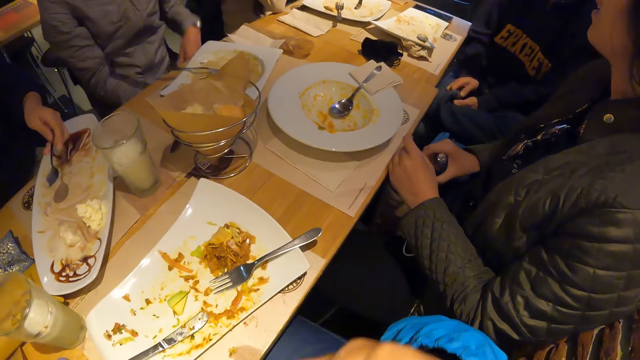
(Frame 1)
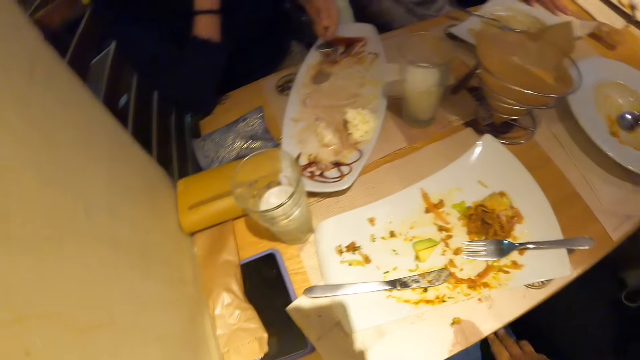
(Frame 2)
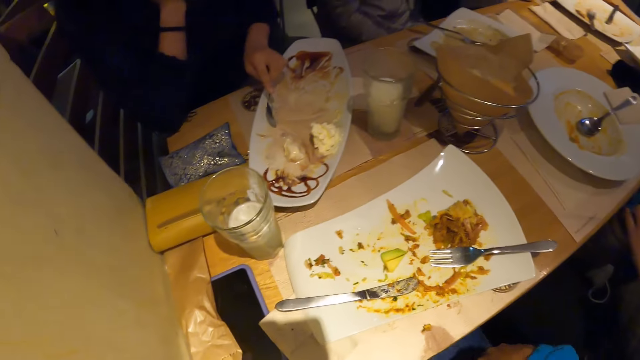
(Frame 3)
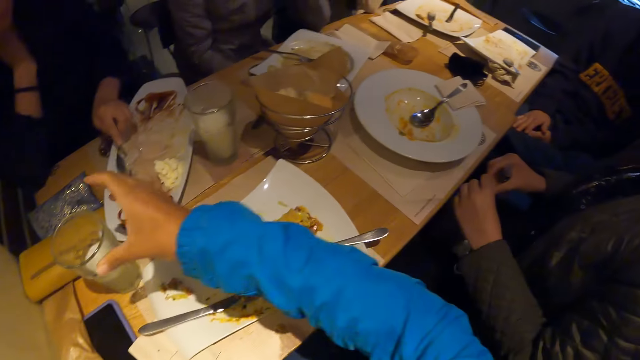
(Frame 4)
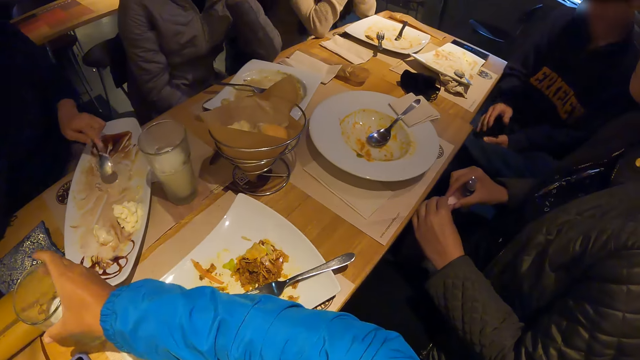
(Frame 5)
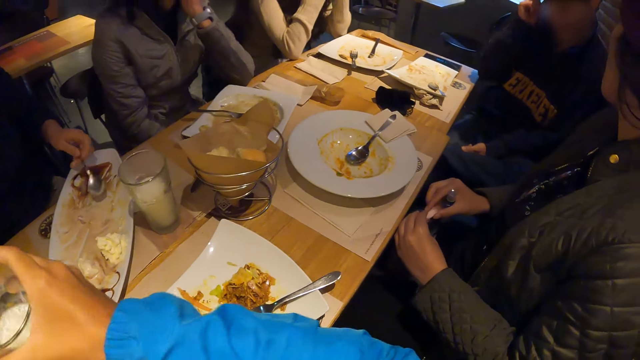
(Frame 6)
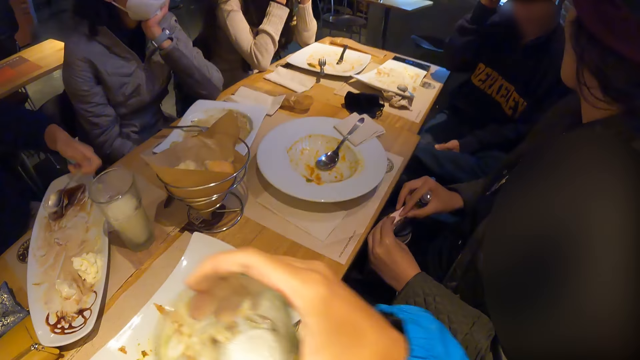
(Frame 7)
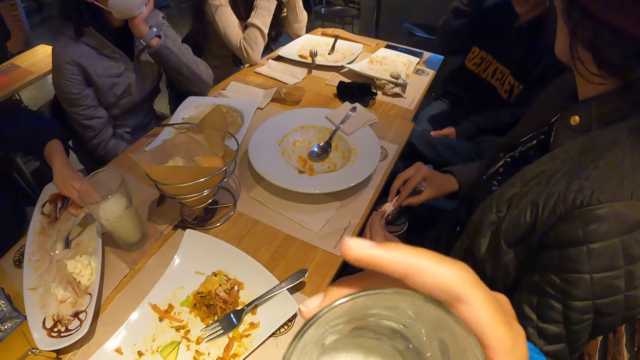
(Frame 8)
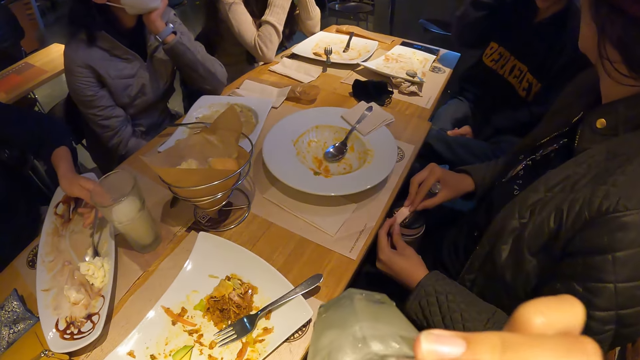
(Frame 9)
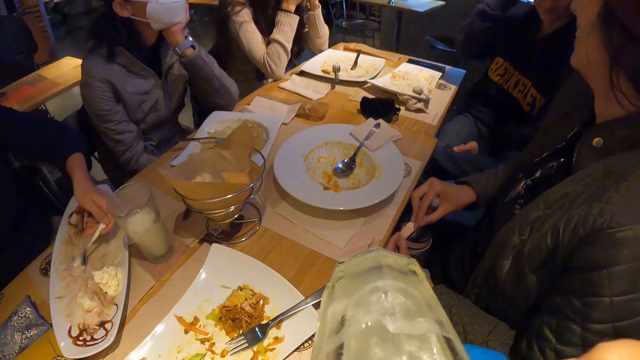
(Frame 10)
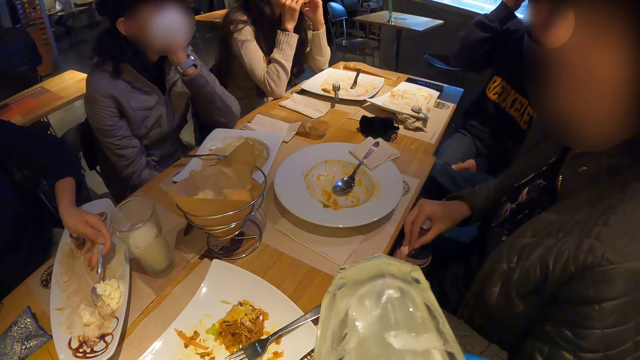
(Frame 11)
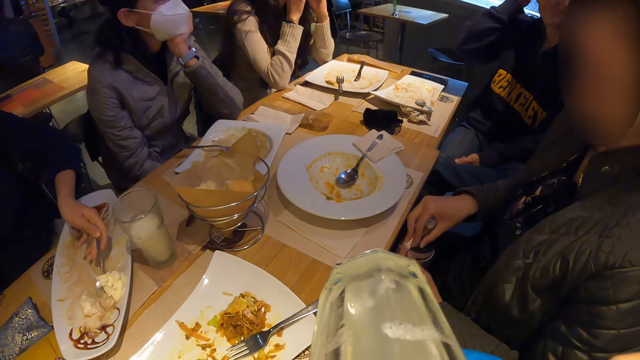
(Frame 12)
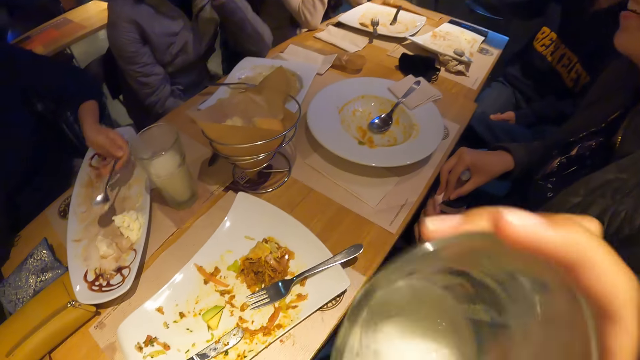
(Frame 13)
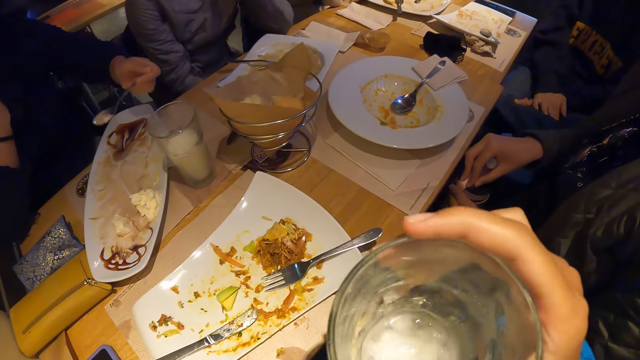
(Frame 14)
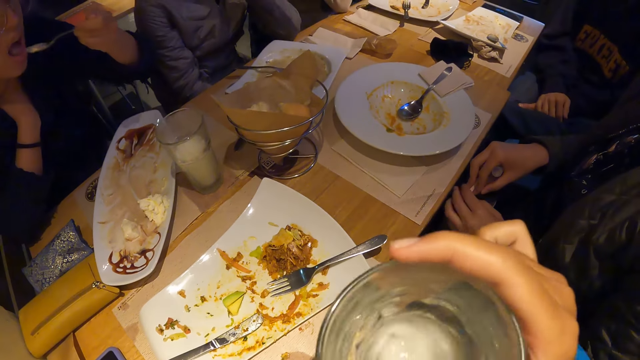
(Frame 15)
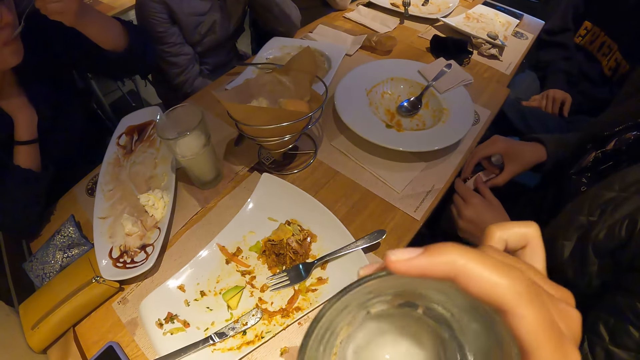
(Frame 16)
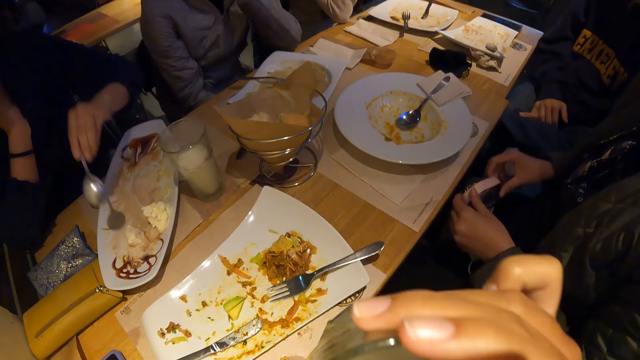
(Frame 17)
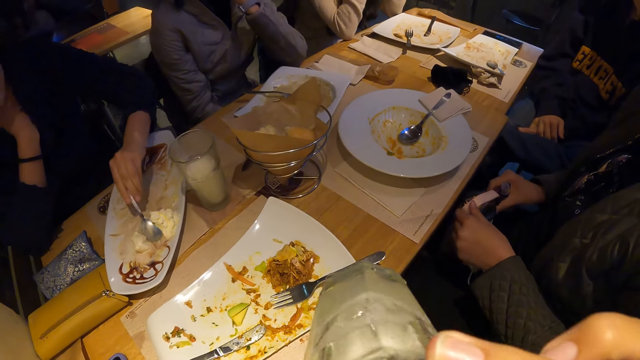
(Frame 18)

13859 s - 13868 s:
The camera wearer scratches his face with his right hand. A lady scoops food from a plate. The camera wearer picks up a cup on the table with his right hand. He puts the cup of milk to his mouth with his right hand. Another lady interacts with a third lady. The camera wearer shakes the cup in his right hand.

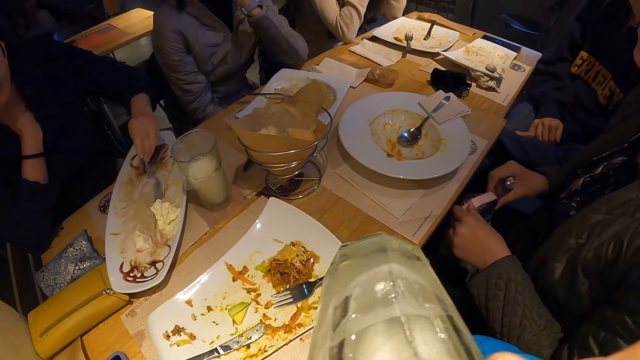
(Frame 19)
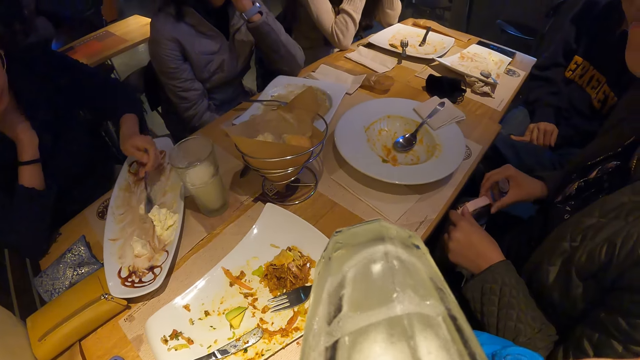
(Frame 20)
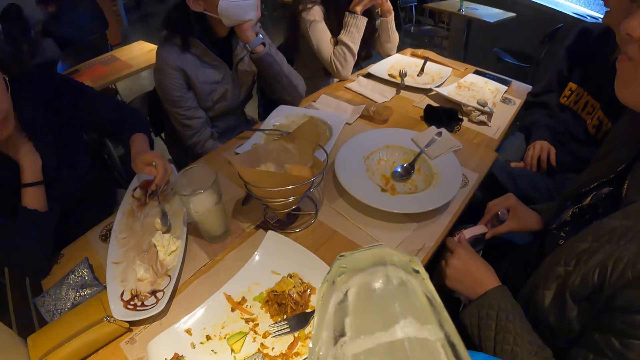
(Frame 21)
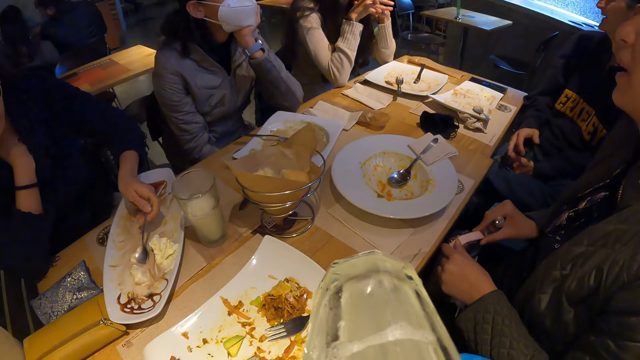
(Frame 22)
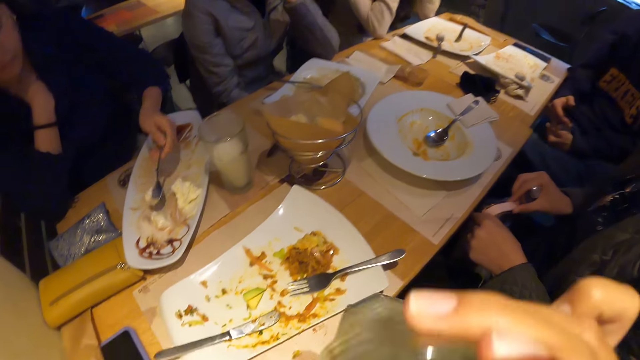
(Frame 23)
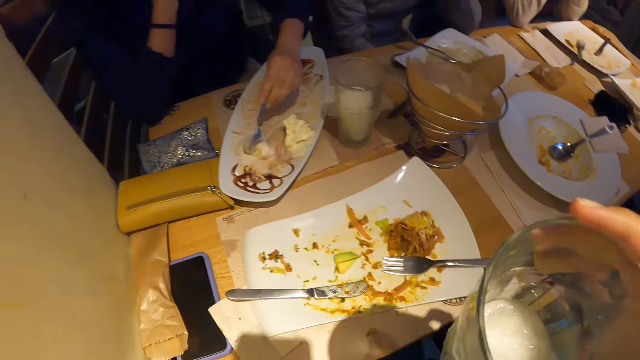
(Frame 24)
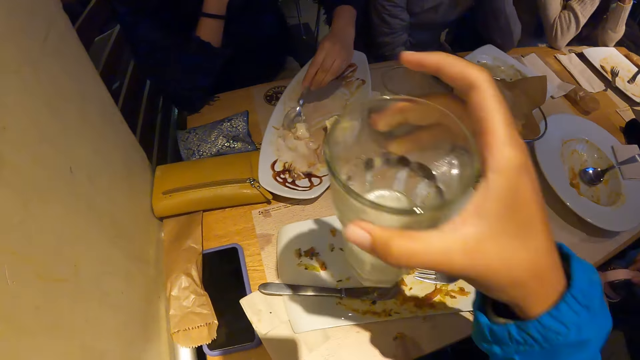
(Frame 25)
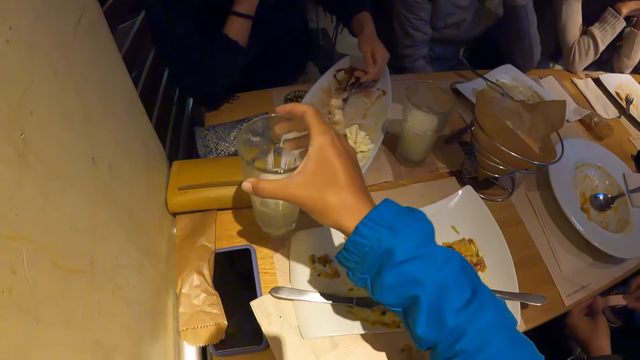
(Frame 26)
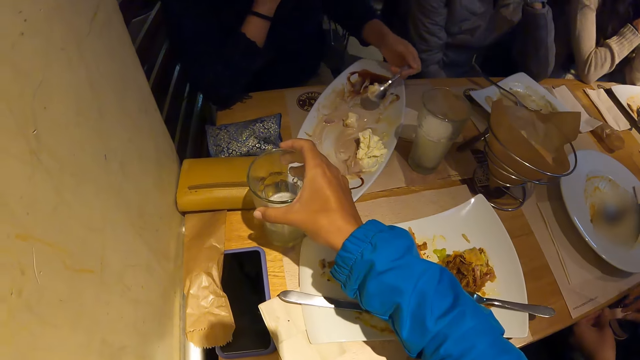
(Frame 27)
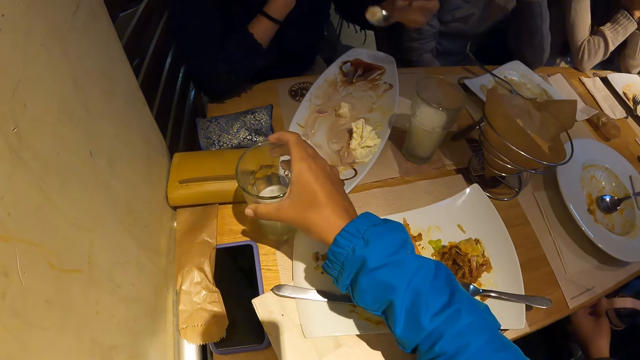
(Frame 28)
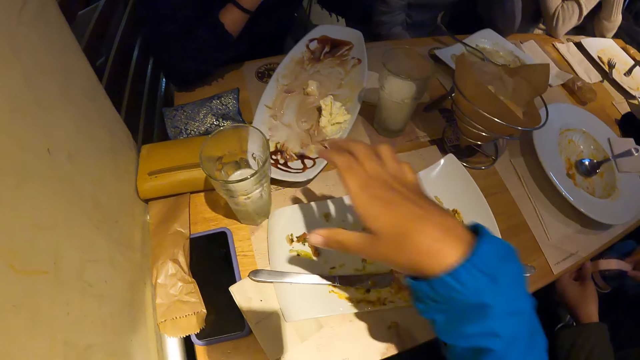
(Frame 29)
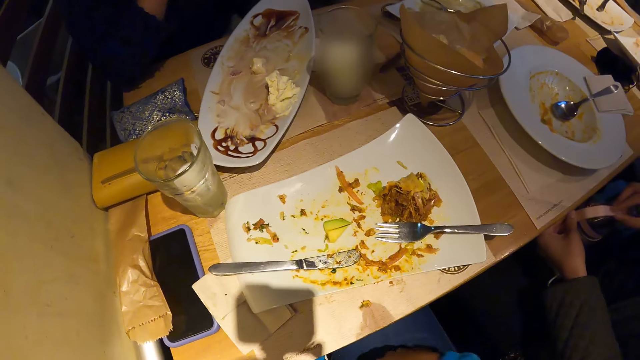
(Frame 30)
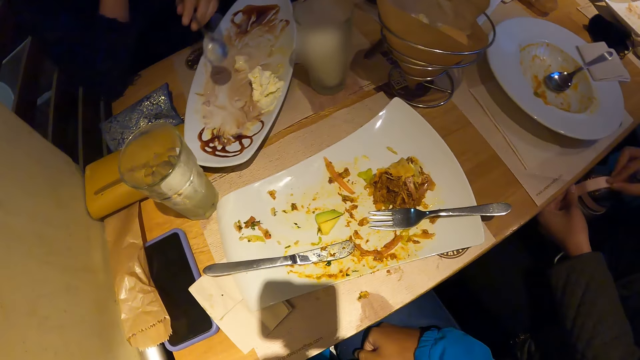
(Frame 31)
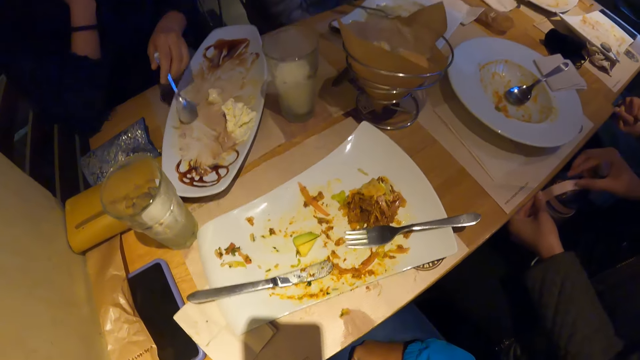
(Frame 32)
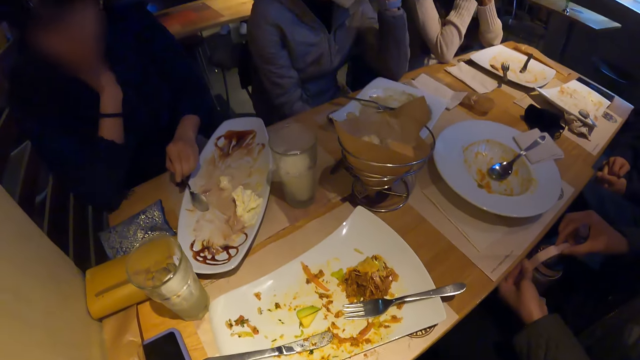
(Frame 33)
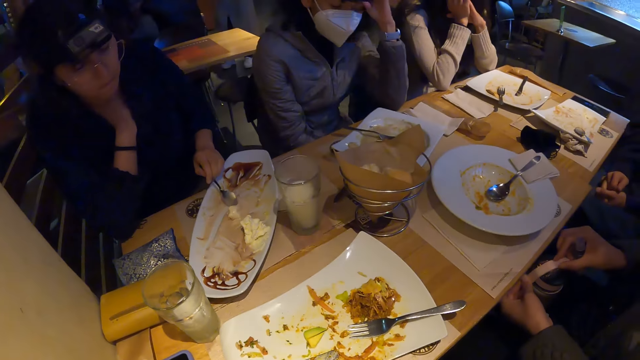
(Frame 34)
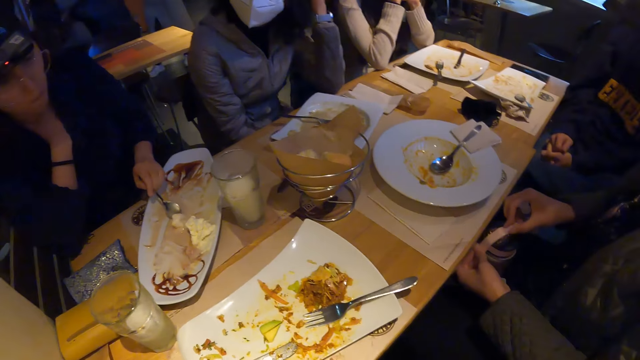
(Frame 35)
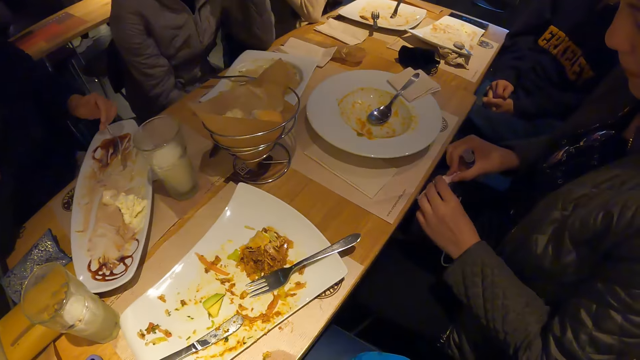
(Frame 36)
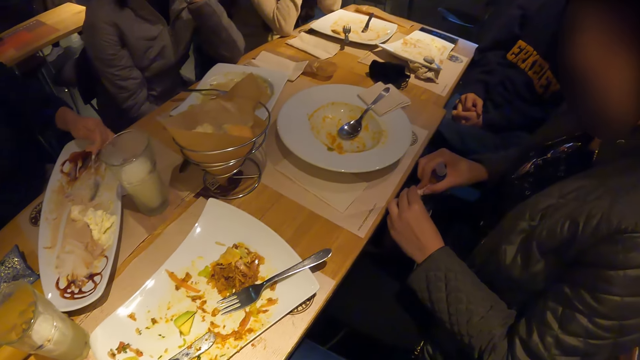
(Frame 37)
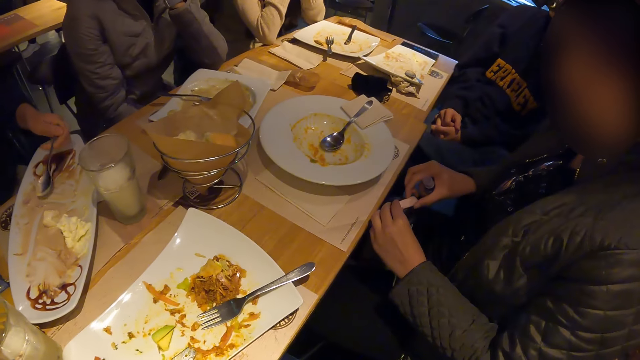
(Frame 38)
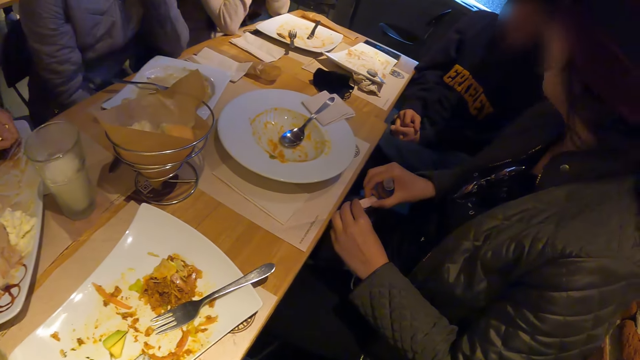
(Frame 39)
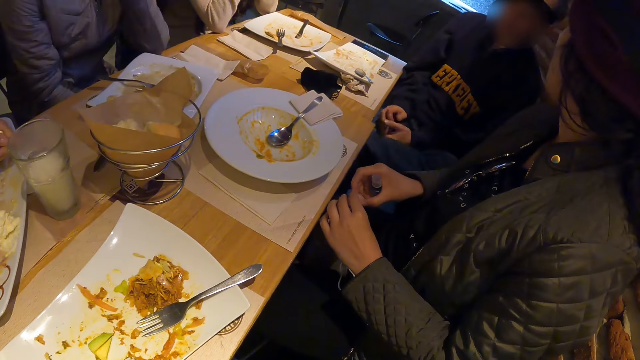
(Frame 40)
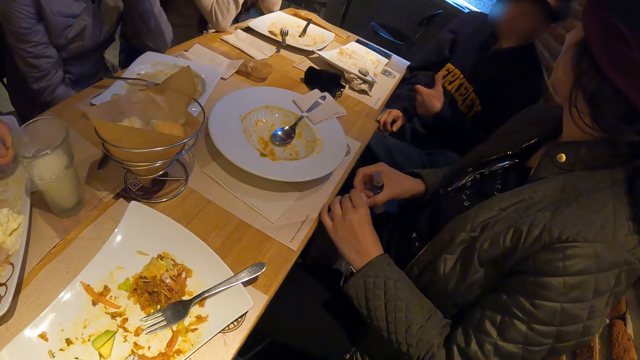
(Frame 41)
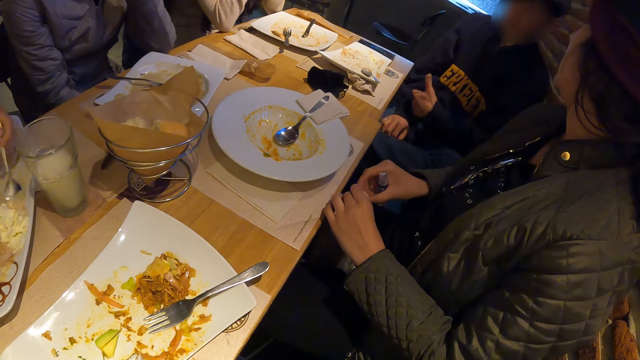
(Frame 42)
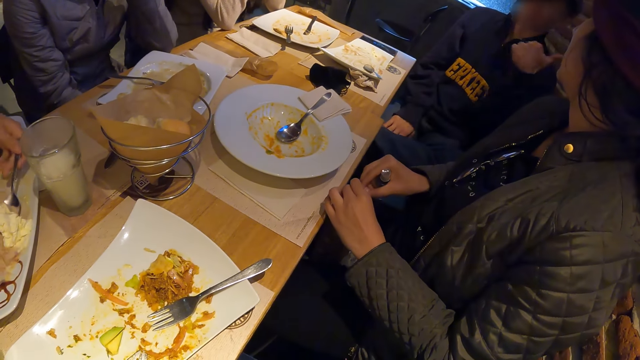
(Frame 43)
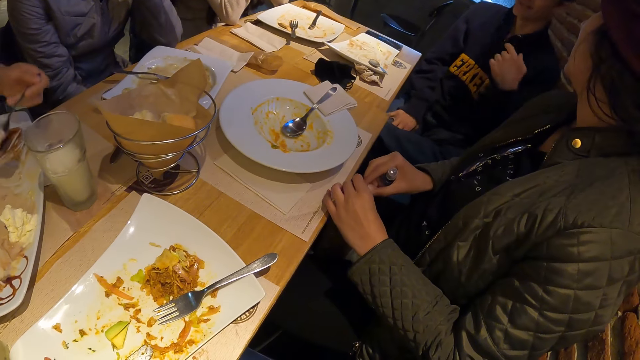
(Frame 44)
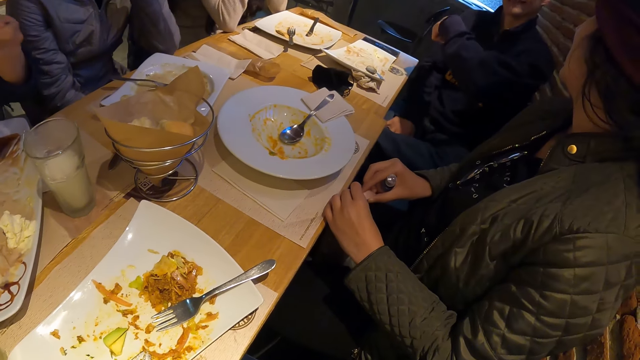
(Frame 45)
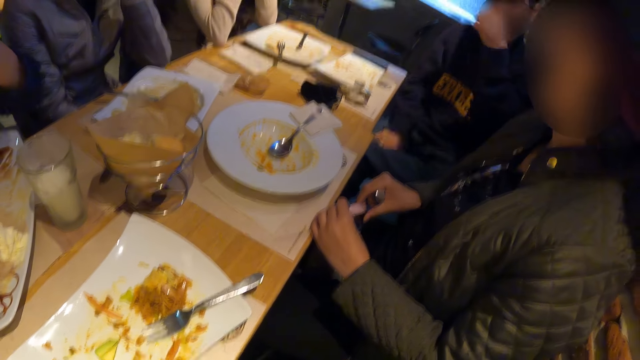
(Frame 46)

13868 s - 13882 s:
The camera wearer puts the cup to his mouth with his right hand. A lady adjusts a bottle on her lap. Another lady scoops food from a plate. The camera wearer drops the cup on the table with his right hand. The other lady eats food. The camera wearer looks around a room. The other lady scoops food from the plate. The first lady adjusts the bottle on her lap. A man interacts with the first lady.
